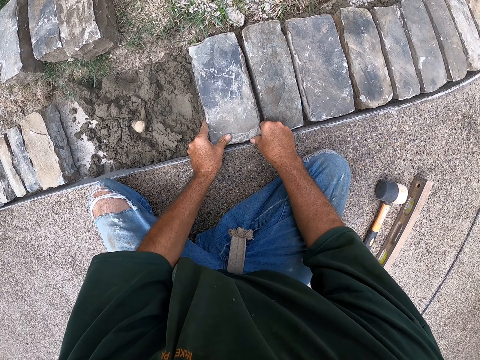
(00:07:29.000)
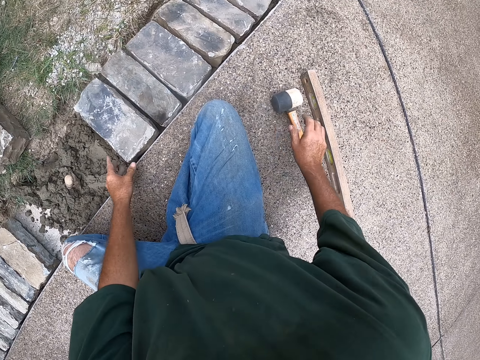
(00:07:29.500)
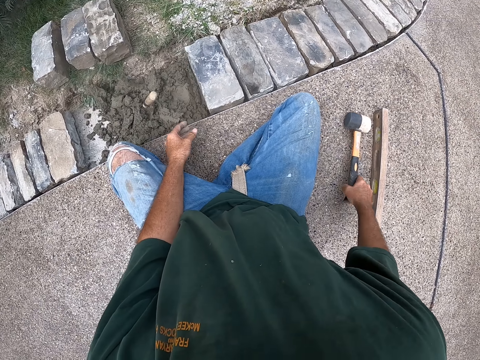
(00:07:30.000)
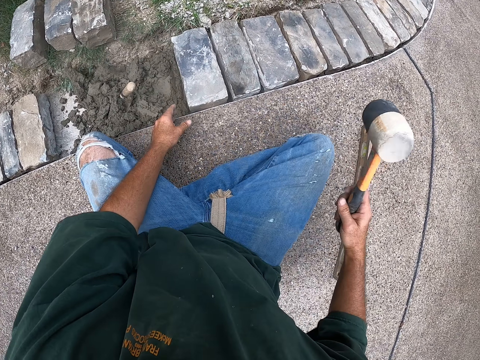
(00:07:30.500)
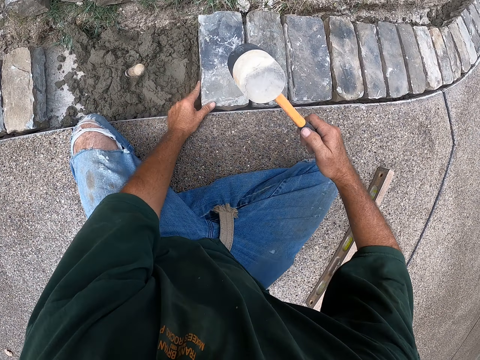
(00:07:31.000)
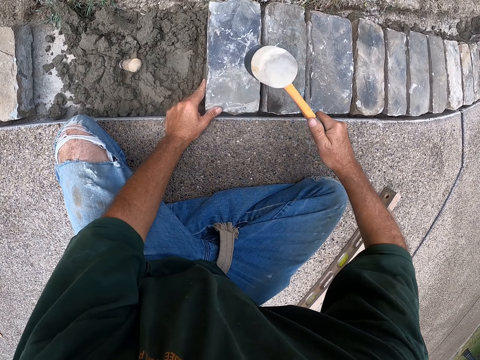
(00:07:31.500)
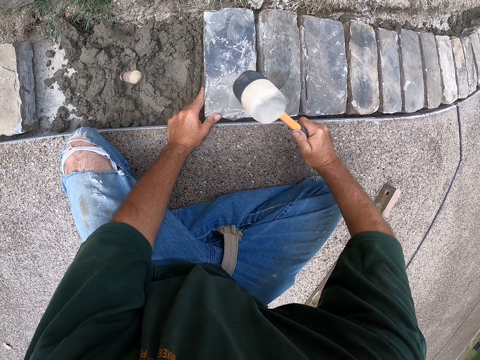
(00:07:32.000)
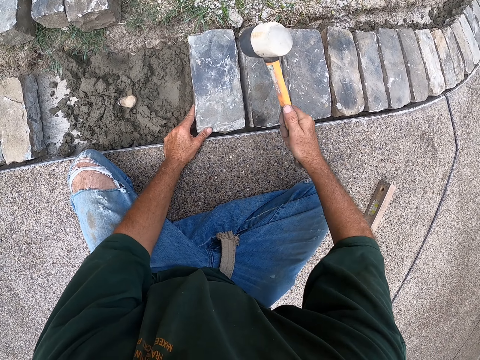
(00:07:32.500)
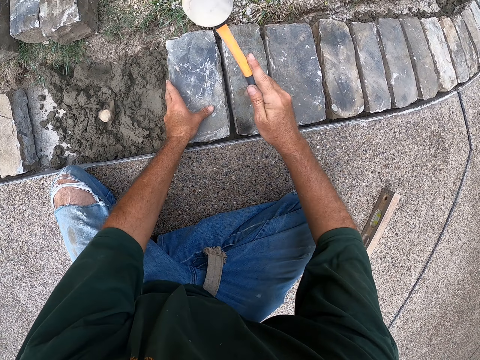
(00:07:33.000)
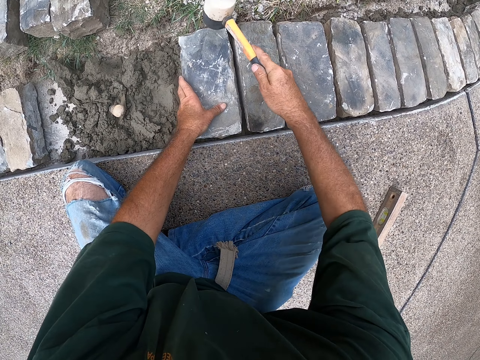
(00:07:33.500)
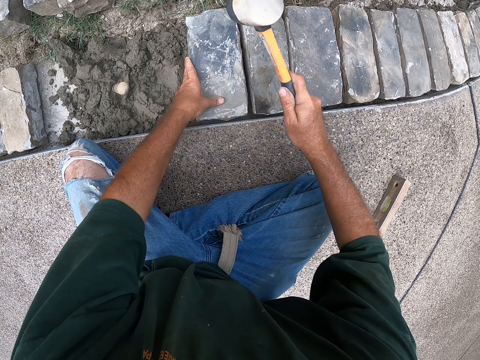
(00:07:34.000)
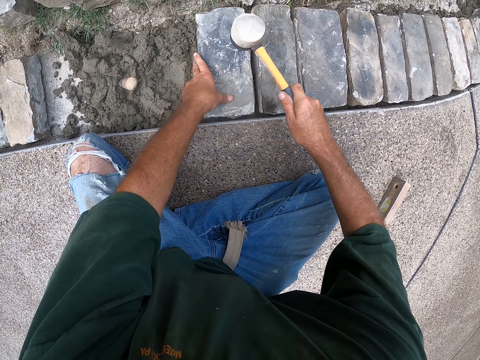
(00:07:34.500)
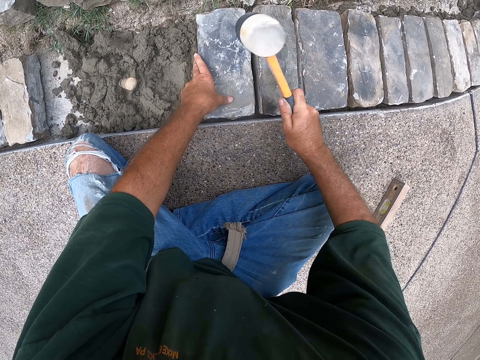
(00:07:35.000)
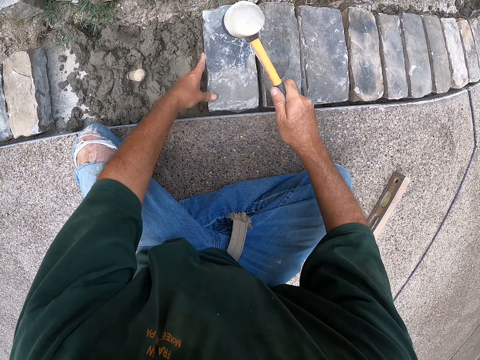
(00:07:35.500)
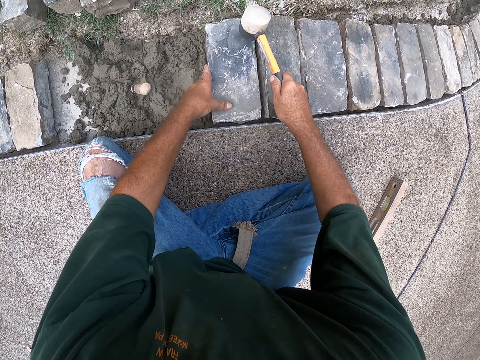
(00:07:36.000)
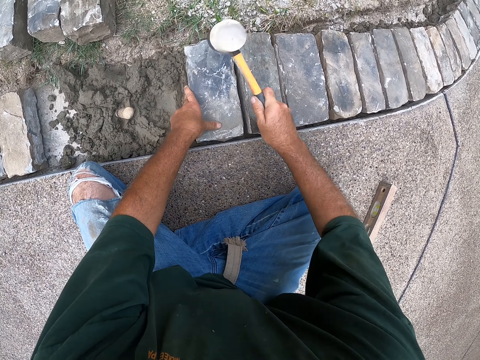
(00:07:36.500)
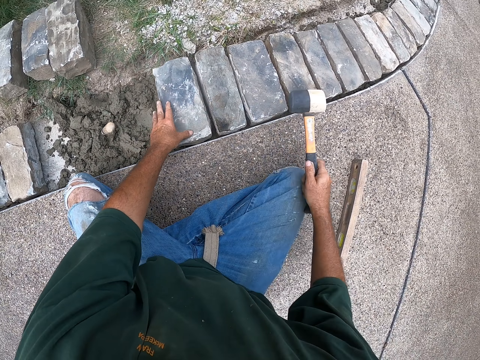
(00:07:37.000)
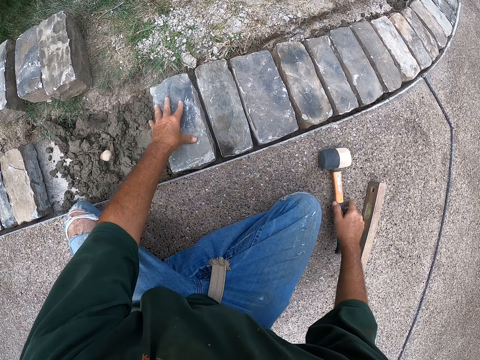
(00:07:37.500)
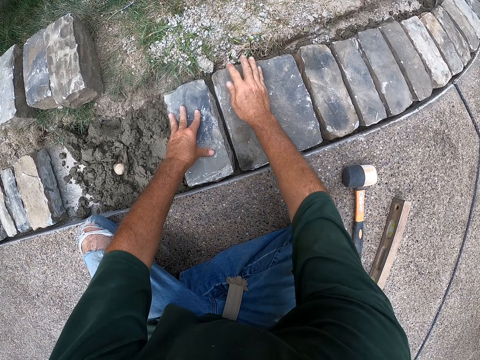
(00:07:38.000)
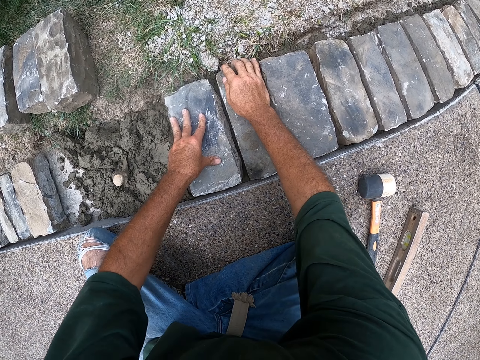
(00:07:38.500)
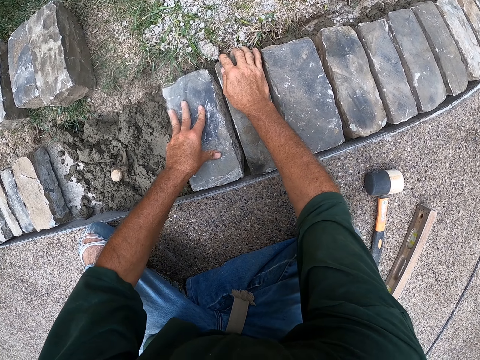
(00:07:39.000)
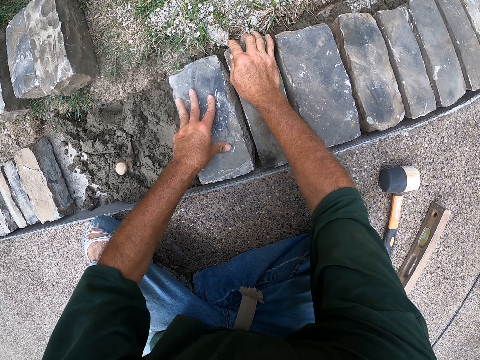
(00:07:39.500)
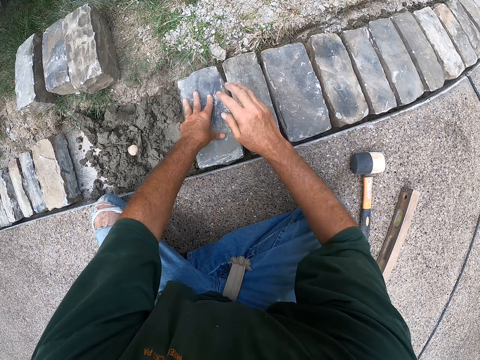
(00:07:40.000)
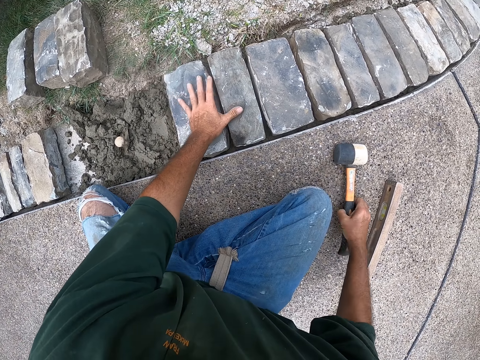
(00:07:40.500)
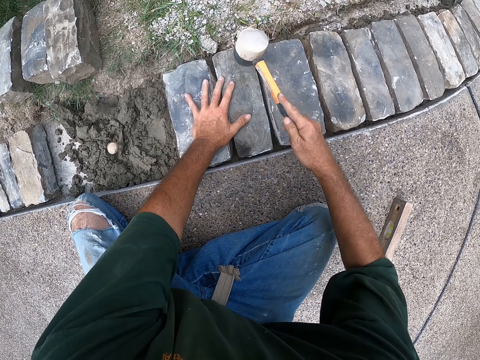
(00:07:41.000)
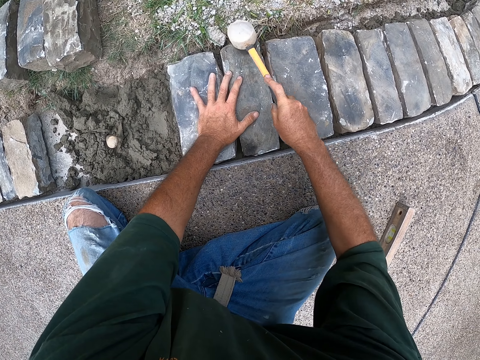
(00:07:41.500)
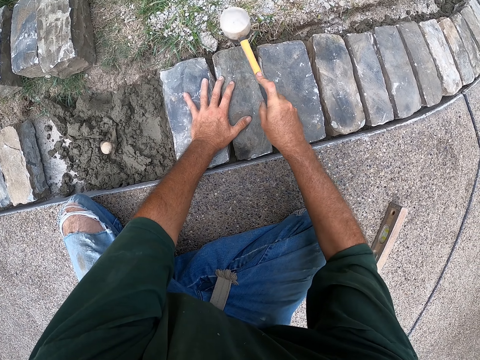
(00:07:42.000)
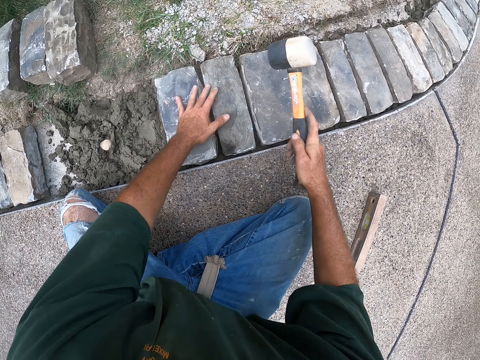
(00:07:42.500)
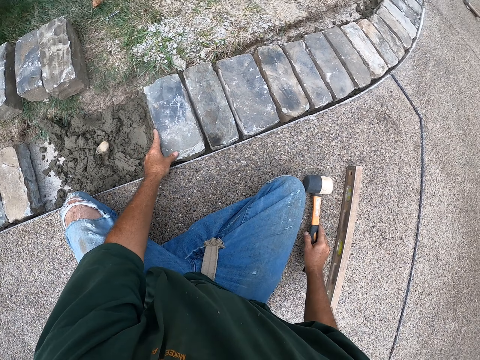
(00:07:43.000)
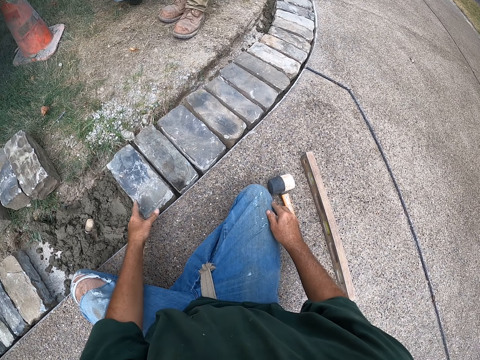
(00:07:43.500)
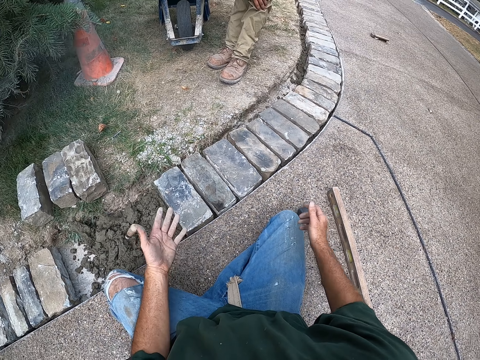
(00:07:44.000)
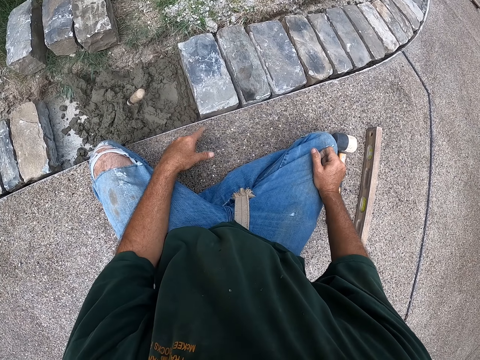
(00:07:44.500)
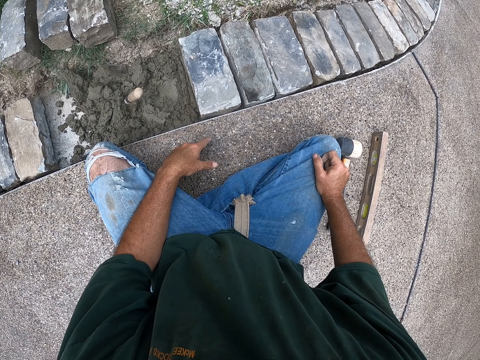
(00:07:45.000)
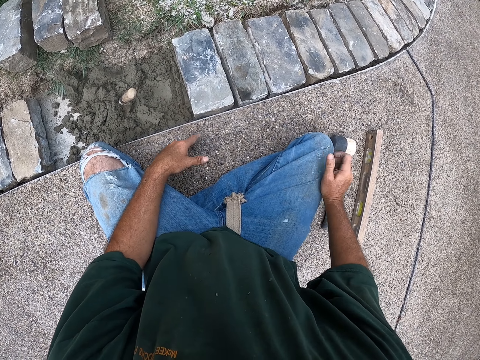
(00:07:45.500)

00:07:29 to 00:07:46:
The camera wearer moves the brick. He picks up the hammer. He hits the brick with the hammer. He puts down the hammer. He presses down on the bricks. He picks up the hammer. He hits the brick with the hammer. He puts down the hammer. He wipes his hands on the trousers. A man bends beside the wheelbarrow. The camera wearer gestures with his hands.

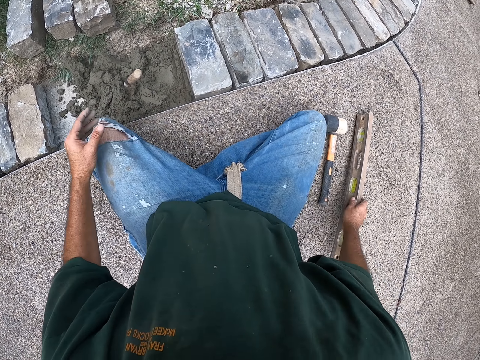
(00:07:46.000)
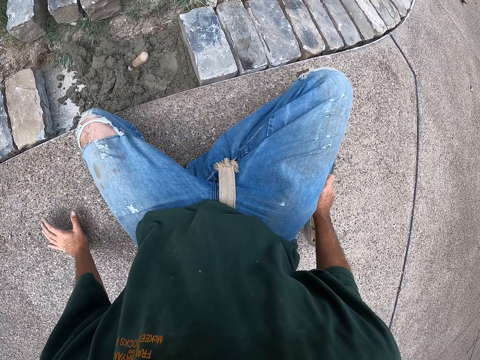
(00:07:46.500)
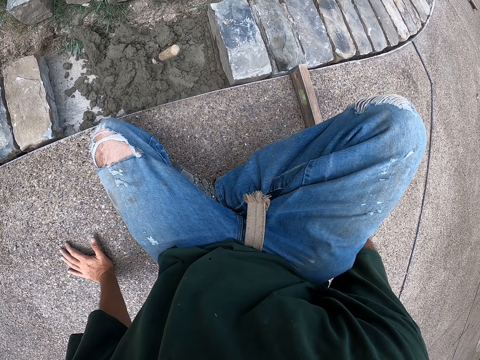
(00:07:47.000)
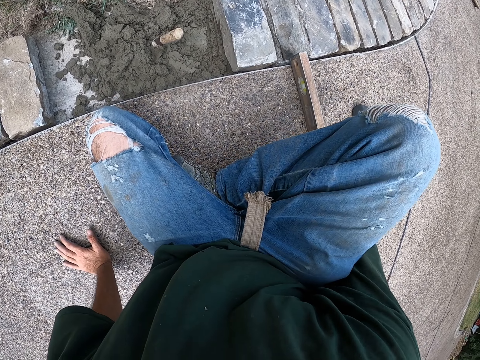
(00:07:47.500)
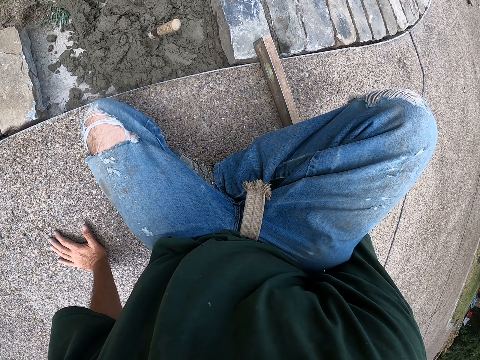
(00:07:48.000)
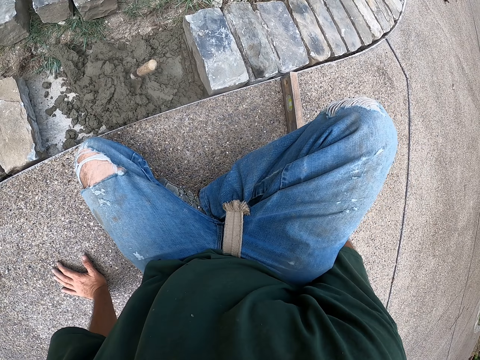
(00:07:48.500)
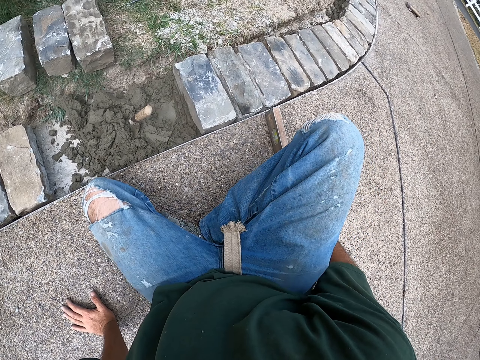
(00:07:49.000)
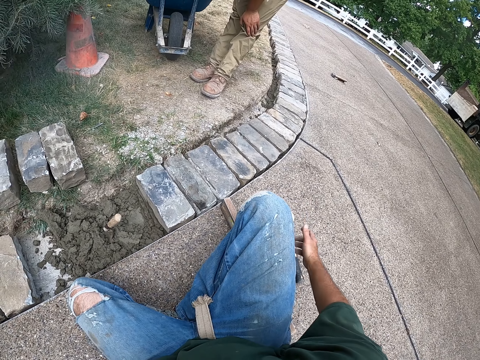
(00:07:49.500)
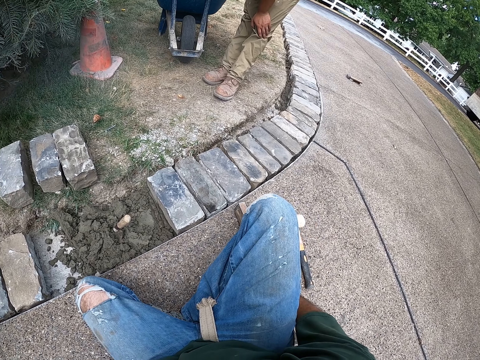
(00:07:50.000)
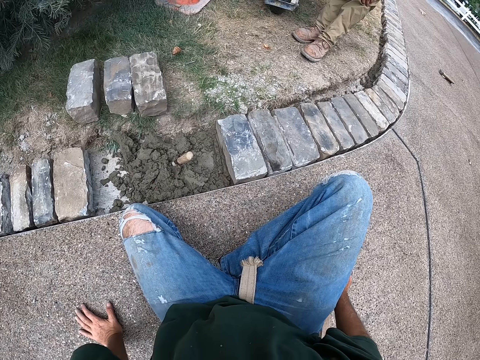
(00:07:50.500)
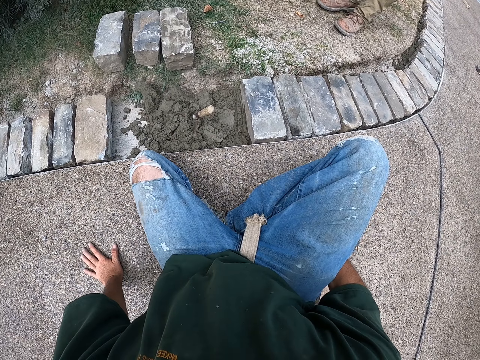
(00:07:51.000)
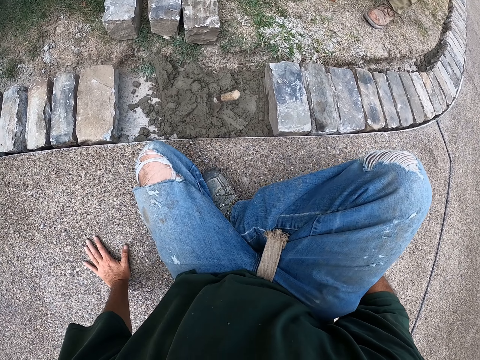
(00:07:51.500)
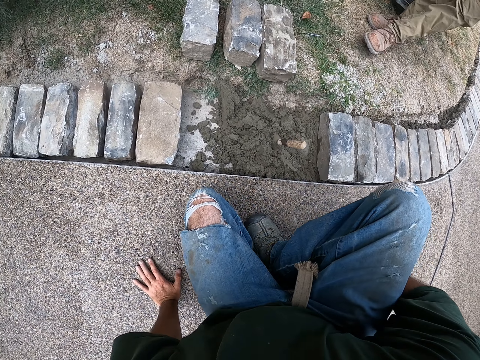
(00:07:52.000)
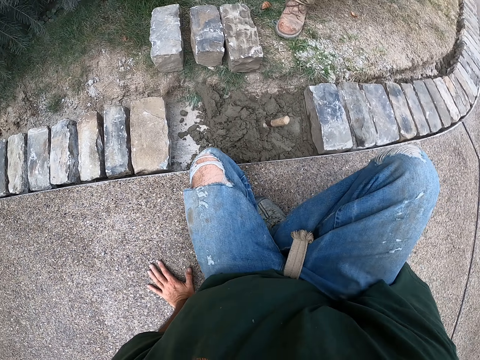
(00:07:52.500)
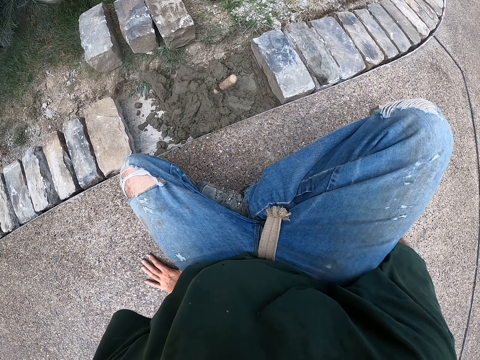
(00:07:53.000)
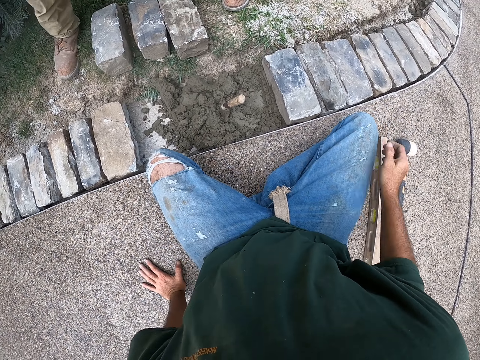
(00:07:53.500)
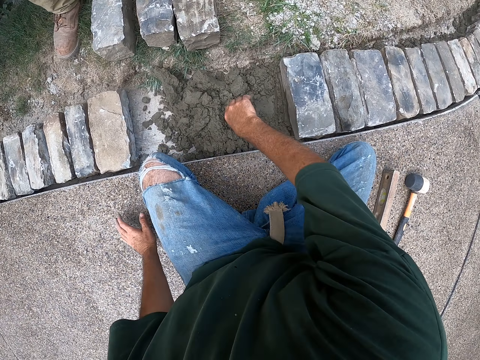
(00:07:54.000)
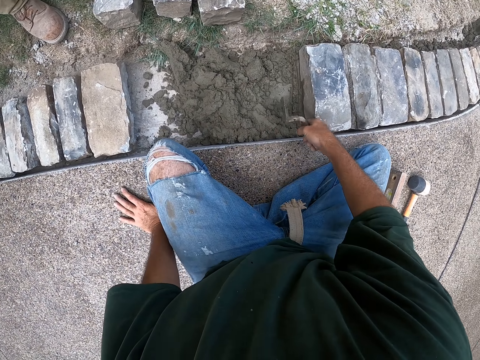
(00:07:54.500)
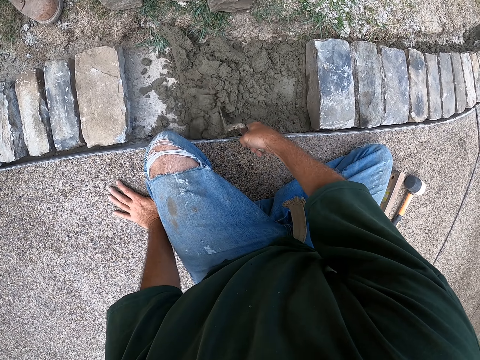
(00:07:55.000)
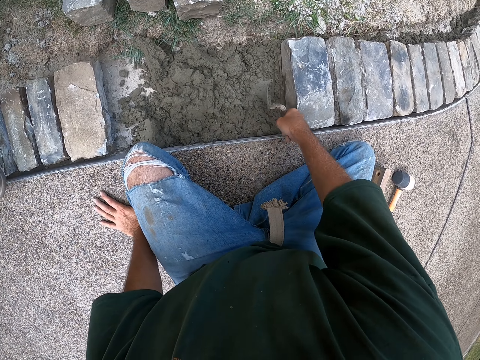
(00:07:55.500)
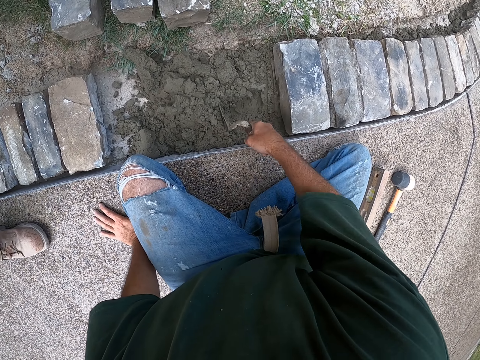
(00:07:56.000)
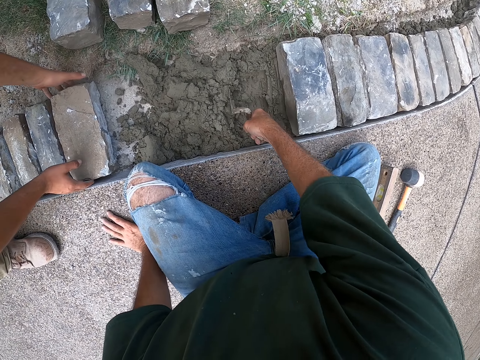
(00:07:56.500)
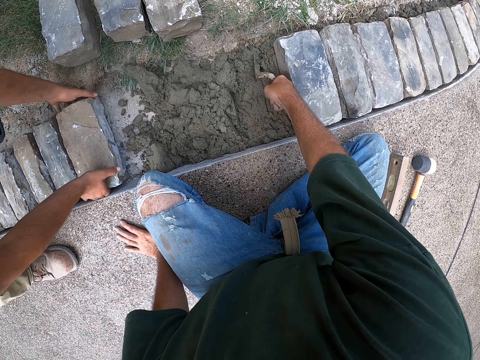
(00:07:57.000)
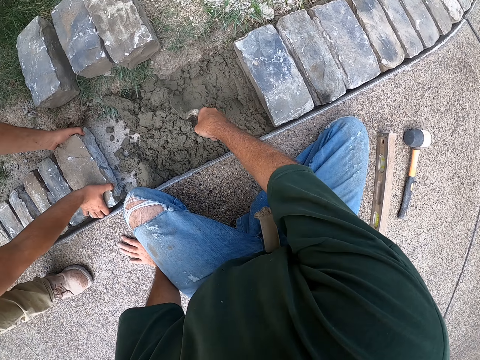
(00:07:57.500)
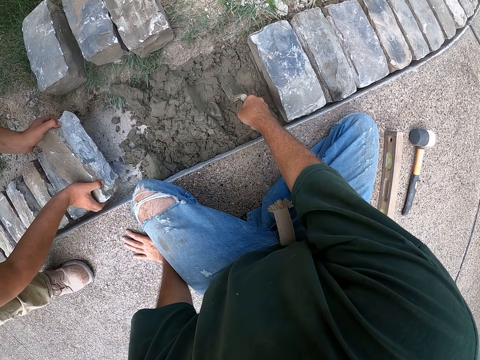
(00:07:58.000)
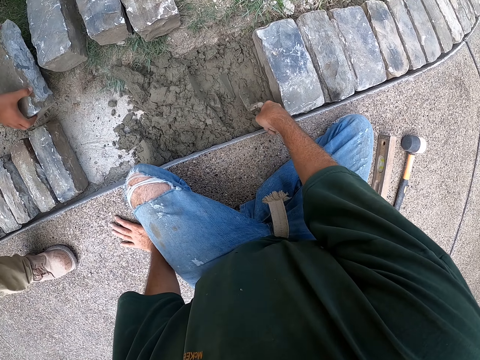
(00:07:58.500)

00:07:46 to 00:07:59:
The camera wearer picks up the I-beam level. He moves the I-beam level on the ground. He gestures with his hand. He stretches his hand. A man walks towards the bricks. The camera wearer moves around. He changes his posture. He holds the trowel. The man walks around. The camera wearer moves the concrete. He spreads soil with a scooper. The man picks up the brick. He moves the bricks.
